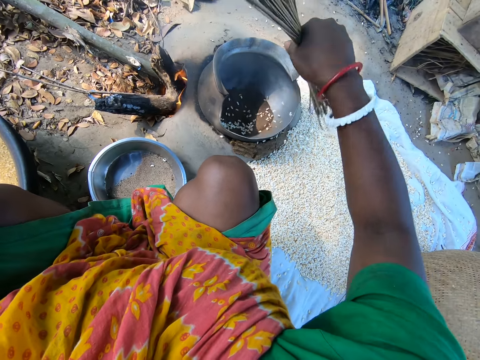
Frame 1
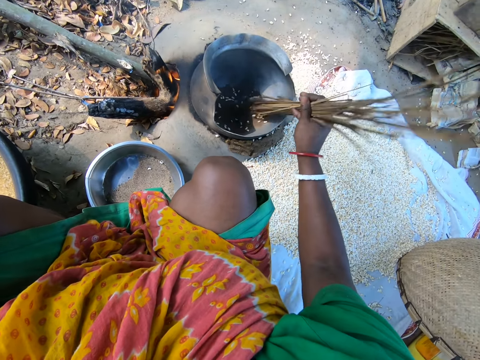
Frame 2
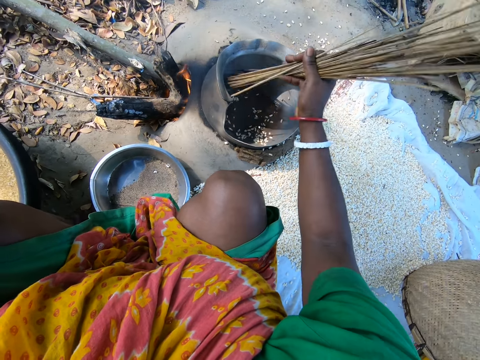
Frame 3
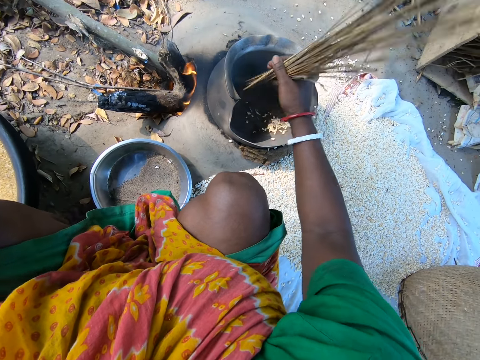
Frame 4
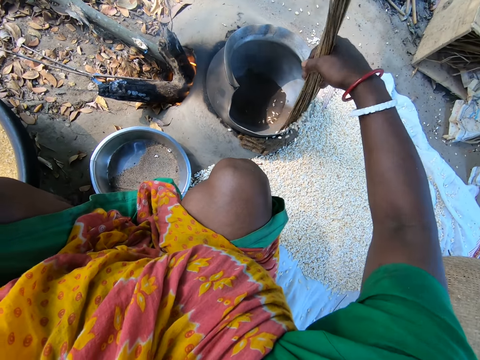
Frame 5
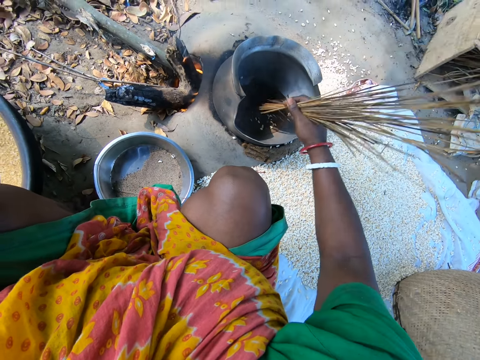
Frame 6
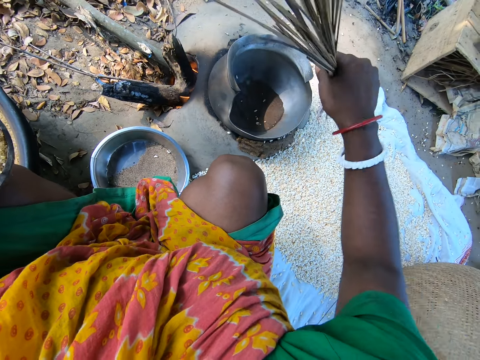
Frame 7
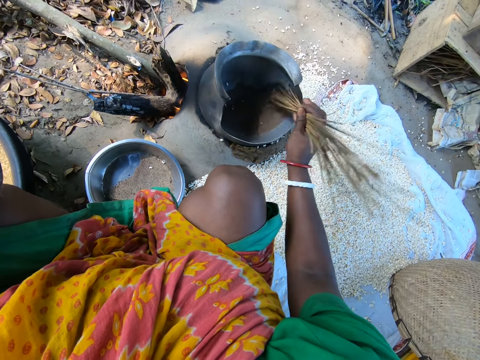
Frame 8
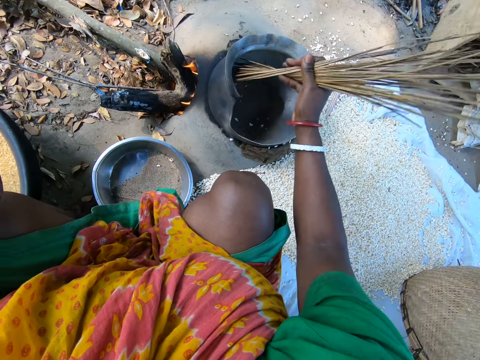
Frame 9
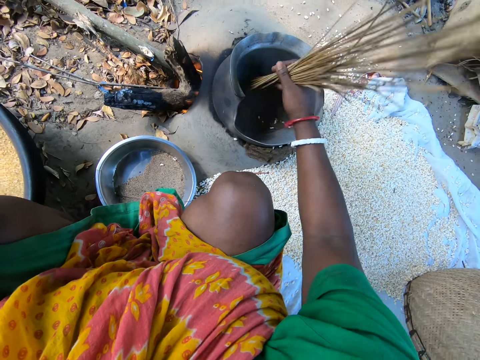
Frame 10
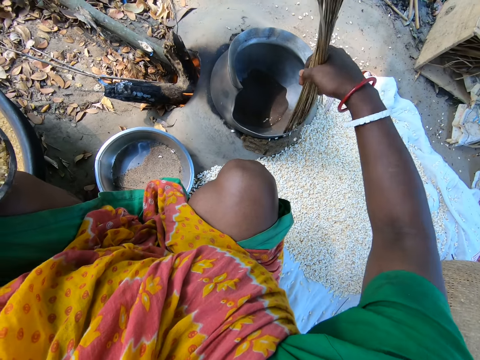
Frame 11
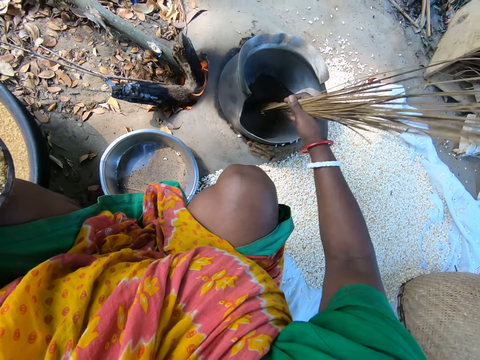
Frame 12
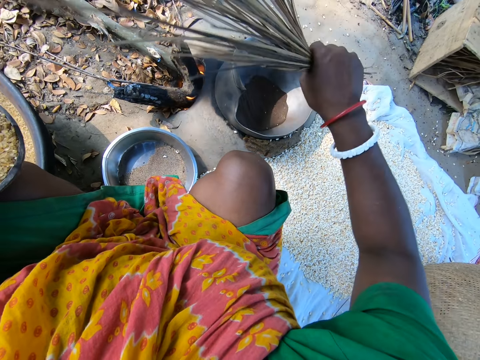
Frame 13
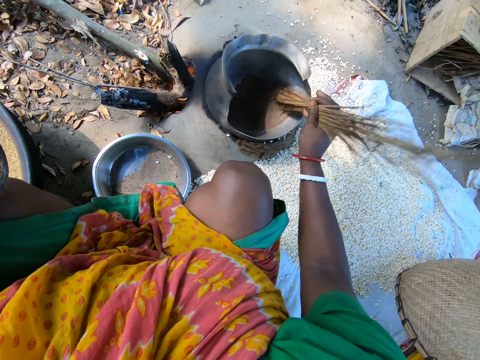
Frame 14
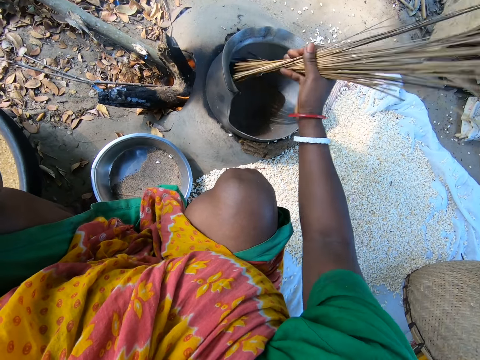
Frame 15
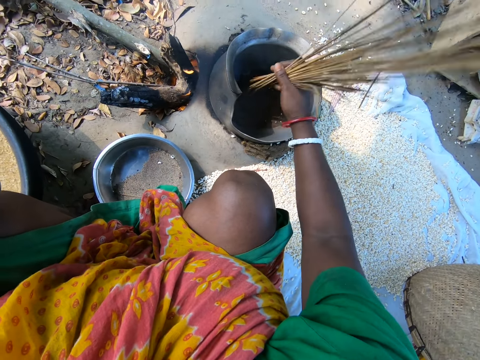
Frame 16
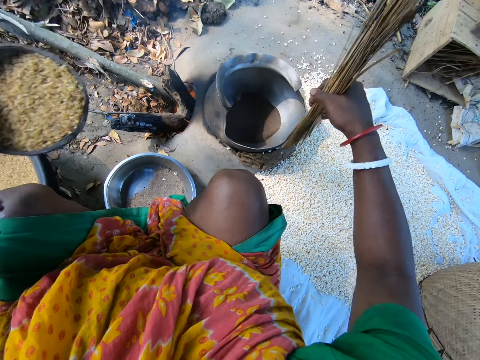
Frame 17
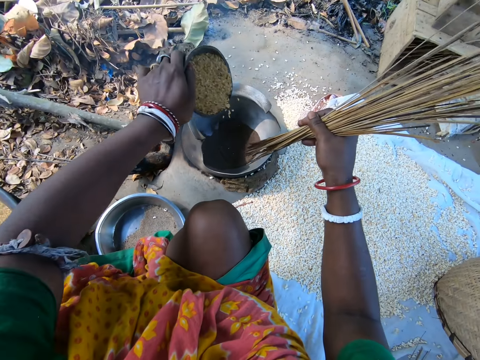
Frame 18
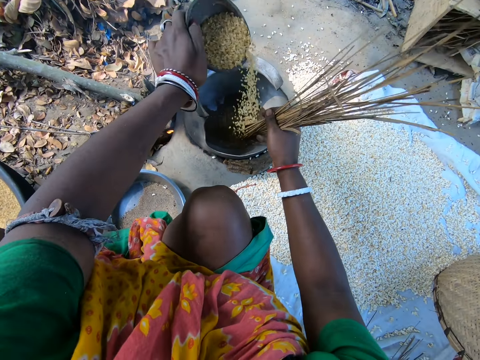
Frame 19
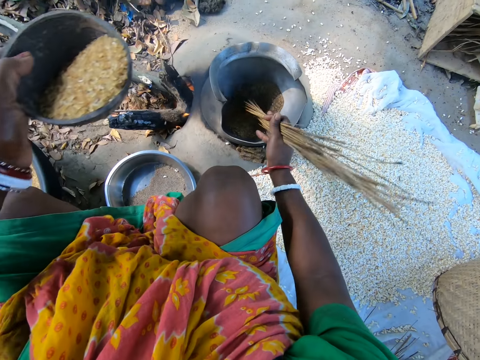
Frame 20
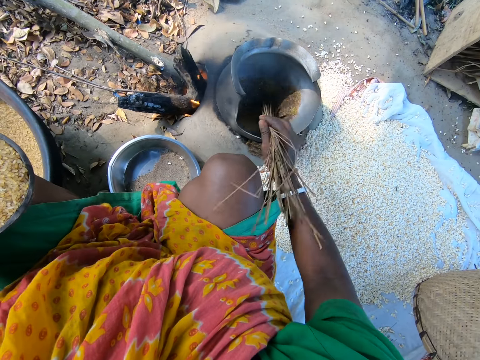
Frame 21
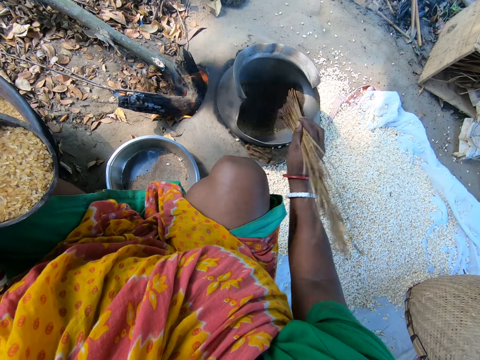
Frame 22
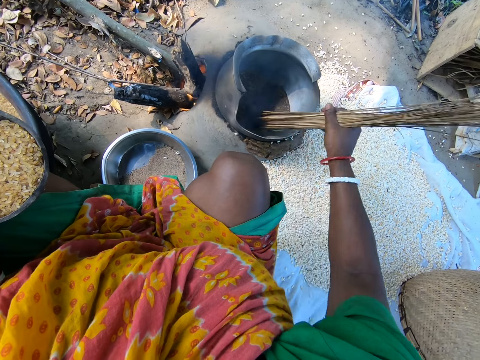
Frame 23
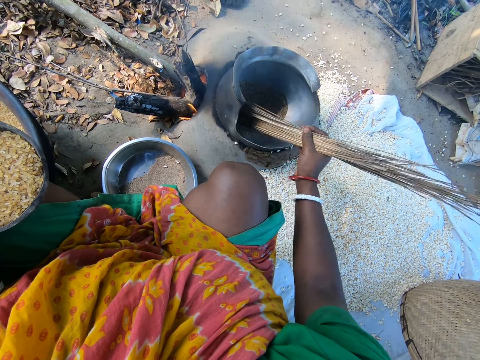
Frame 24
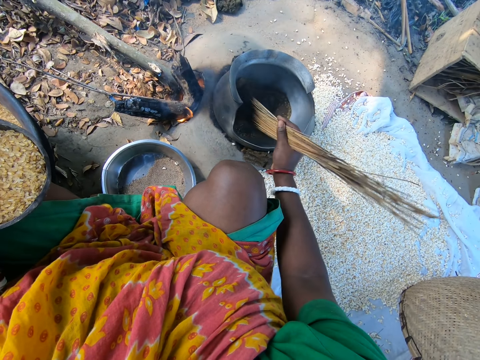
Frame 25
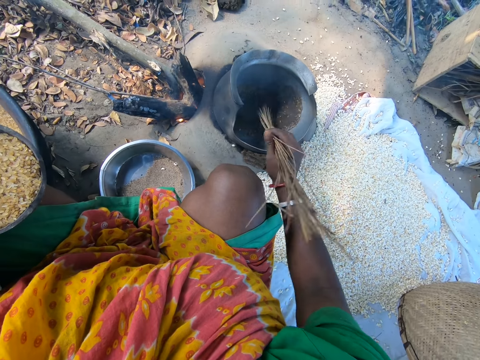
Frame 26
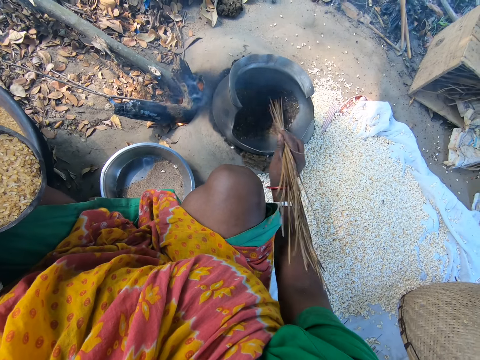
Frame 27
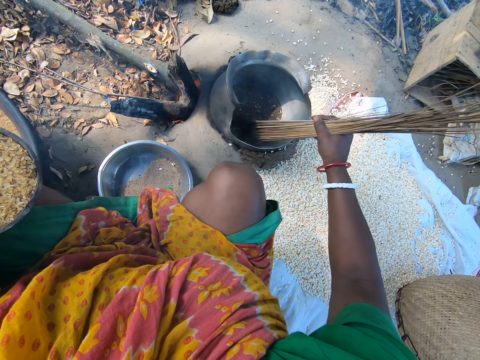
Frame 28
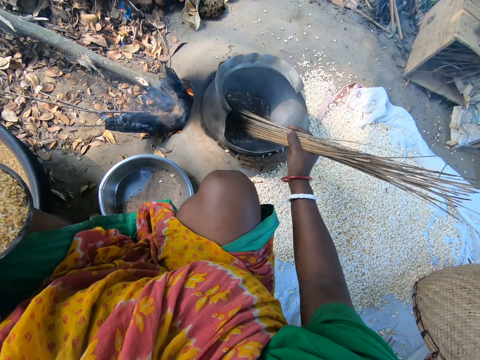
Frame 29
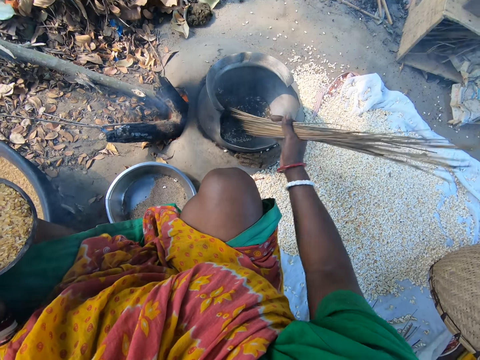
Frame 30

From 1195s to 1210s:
The camera wearer stirs the cereals in the pot with the broom. They pour the cereals from the pot to the ground with the broom. They stir something in the pot. They pour the cereals from the pot to the ground with the broom. They stir something in the pot. They pour the cereals from the pot to the ground with the broom. They pour the cereals from the bowl into the metal pot on fire. They sand roast popcorns in the metal pot. They mix the cereals in the pot with the broom. They stir the cereals in the pot with the broom. They hold the bowl in hand.

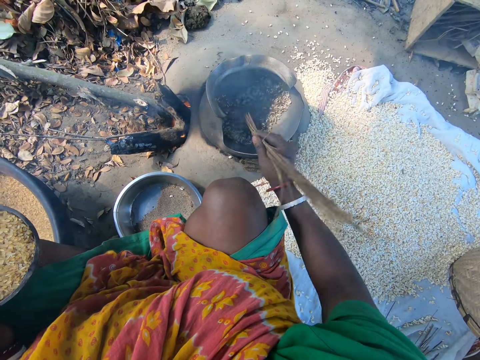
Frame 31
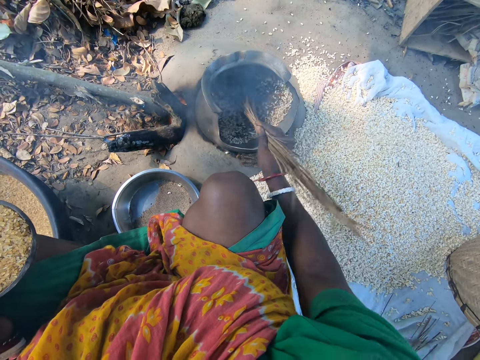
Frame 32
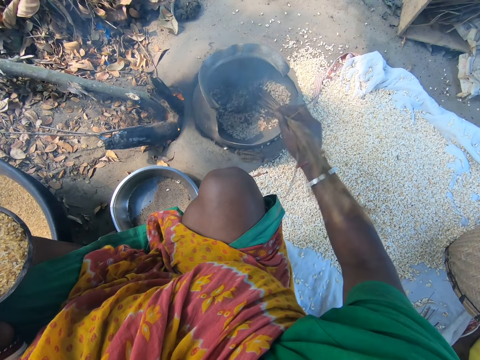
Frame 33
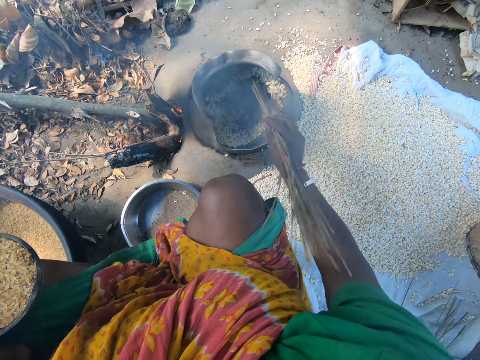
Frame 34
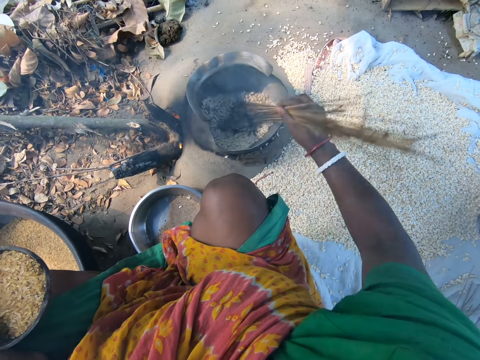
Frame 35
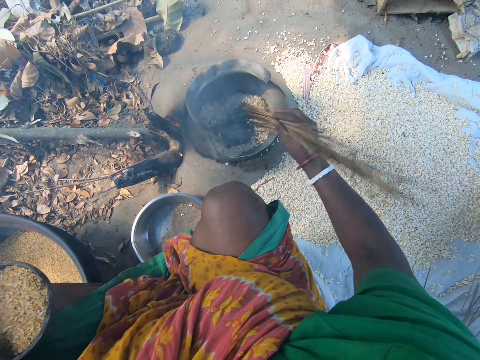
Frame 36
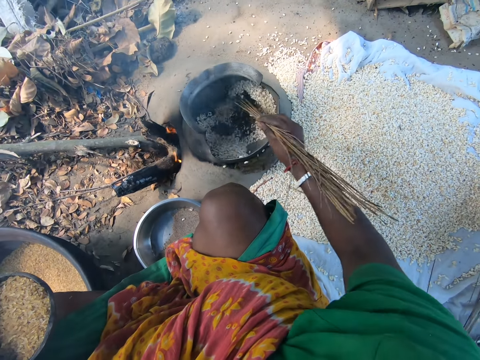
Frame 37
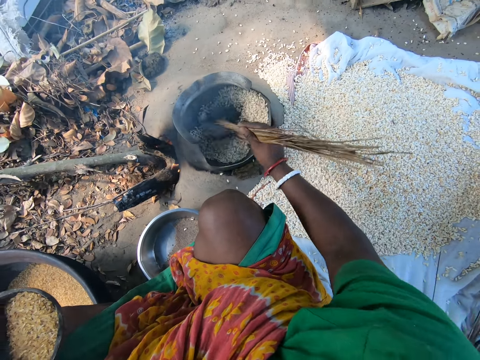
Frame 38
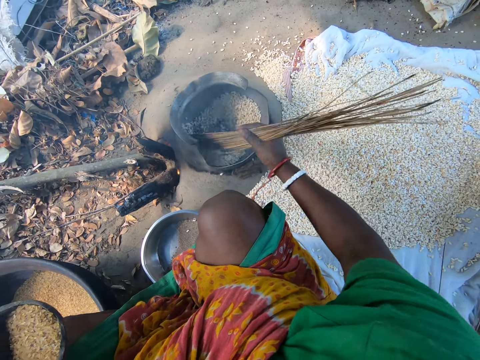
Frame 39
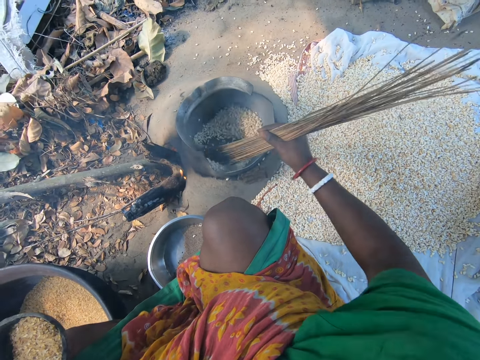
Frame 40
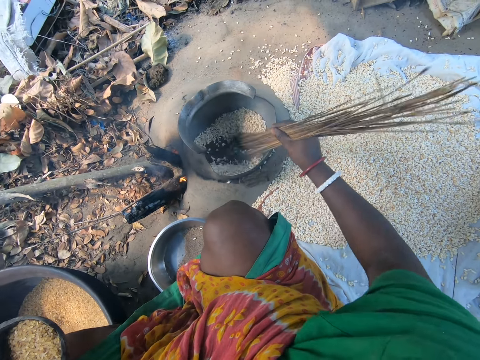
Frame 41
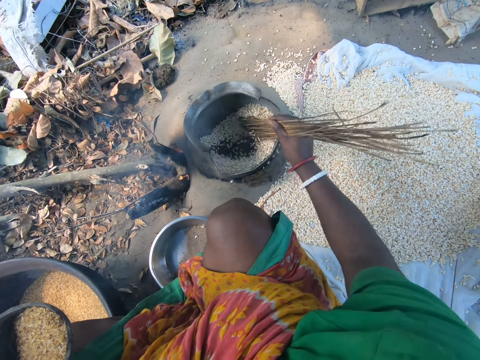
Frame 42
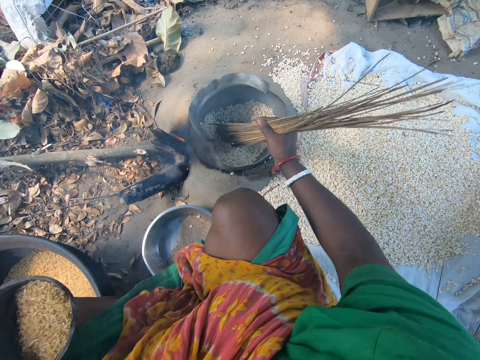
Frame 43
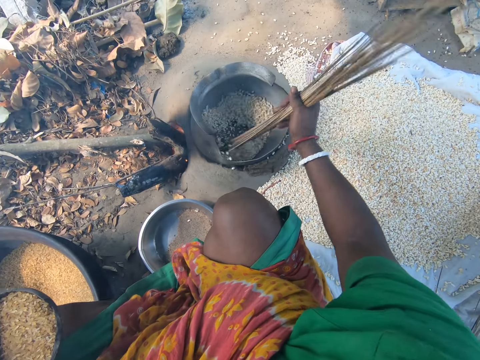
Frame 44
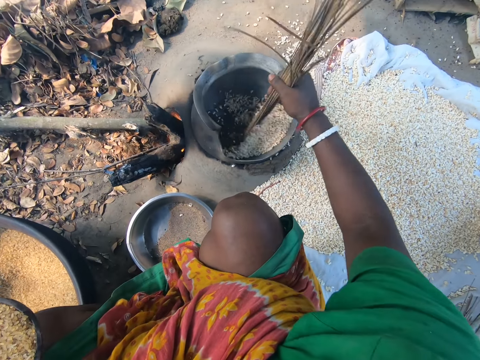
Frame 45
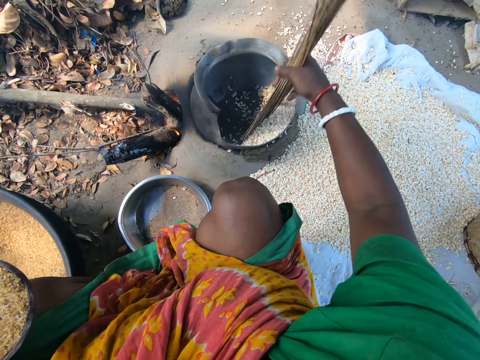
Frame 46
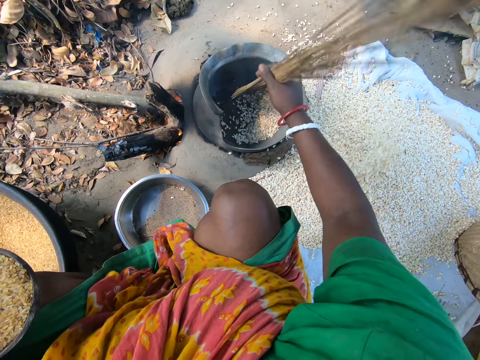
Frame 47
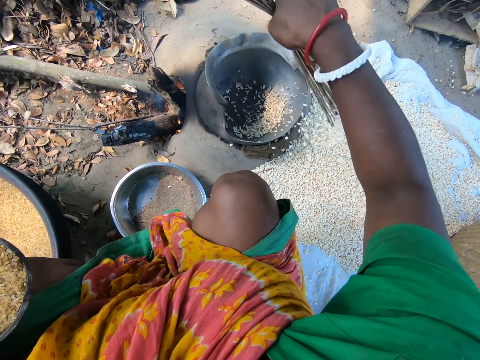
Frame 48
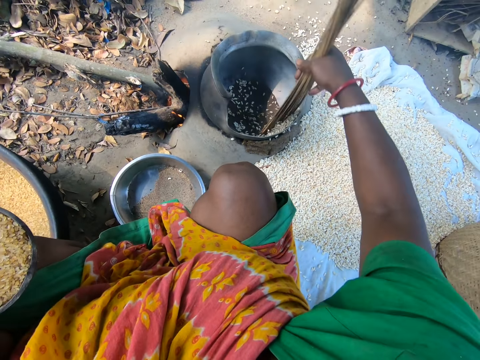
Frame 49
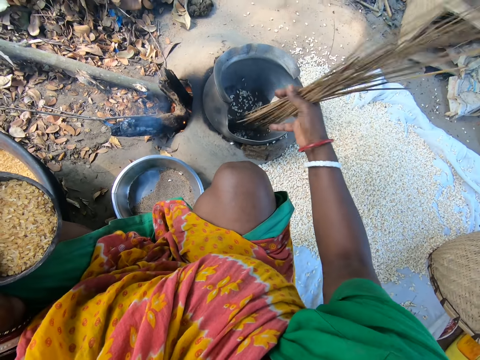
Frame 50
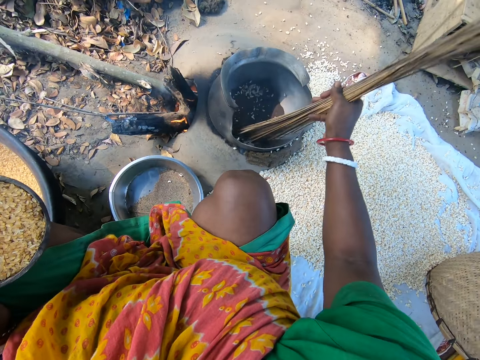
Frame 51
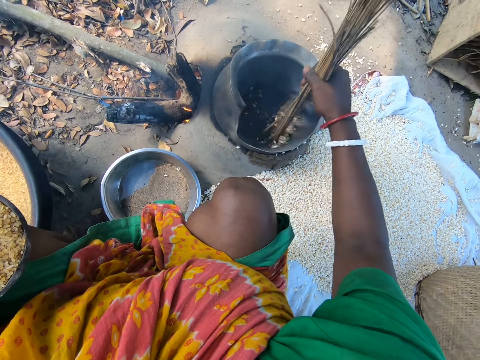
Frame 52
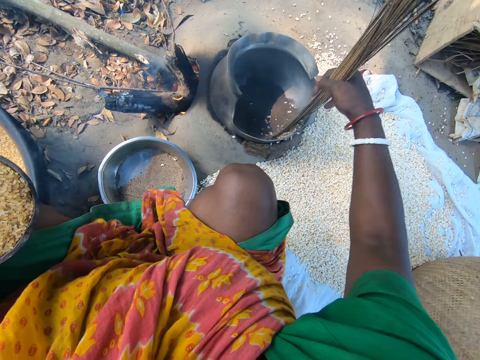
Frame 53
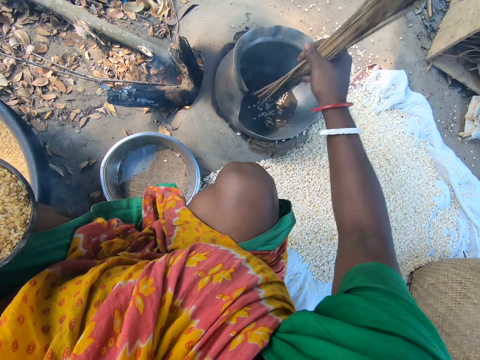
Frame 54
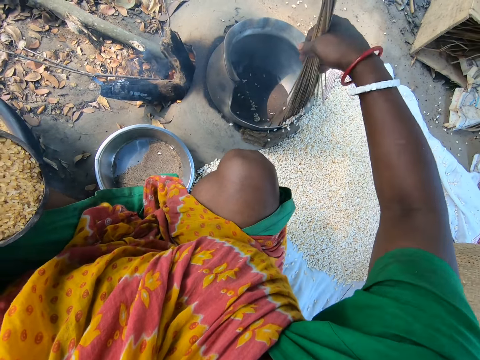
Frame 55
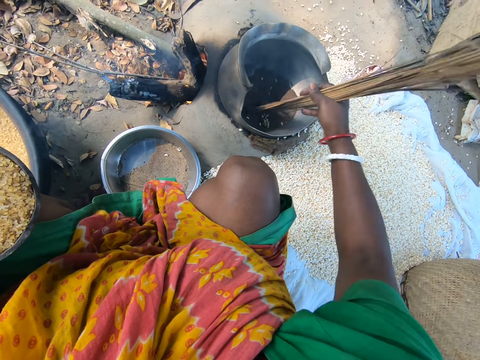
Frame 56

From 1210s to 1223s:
The camera wearer stirs the cereals in the pot with the broom. They remove cooked popcorn from the metal pot using coconut sticks onto a piece of clothing on the ground. They stir the cereals in the pot with the broom. They pour the cereals from the pot to the ground with the broom.
